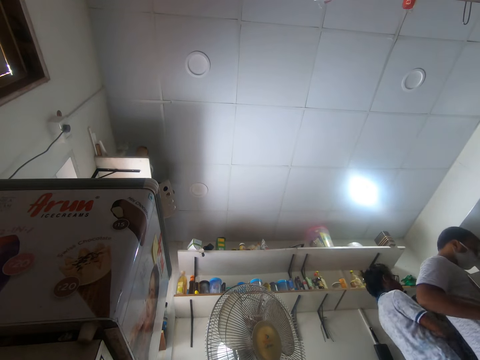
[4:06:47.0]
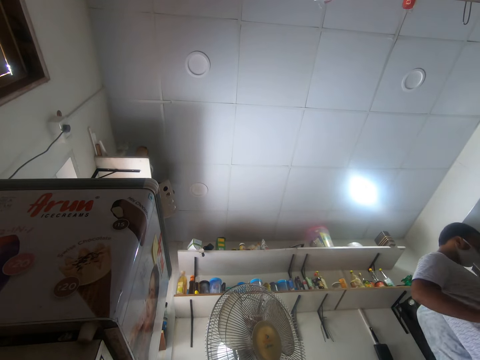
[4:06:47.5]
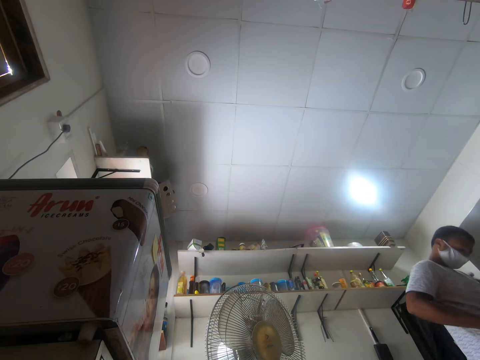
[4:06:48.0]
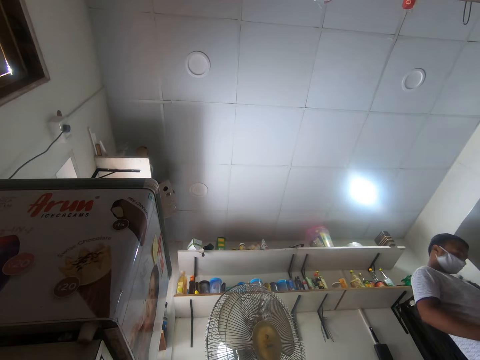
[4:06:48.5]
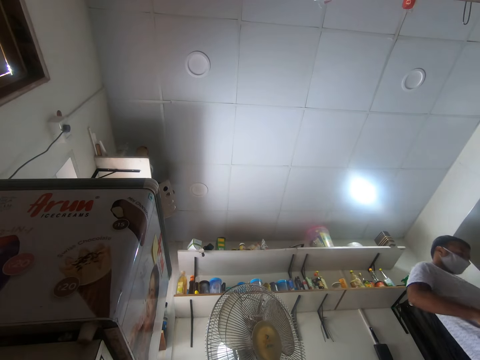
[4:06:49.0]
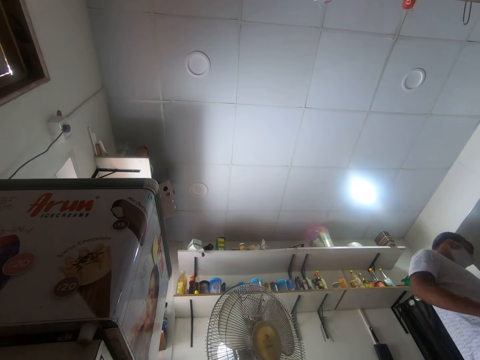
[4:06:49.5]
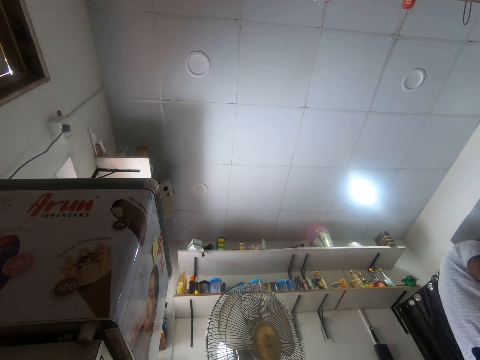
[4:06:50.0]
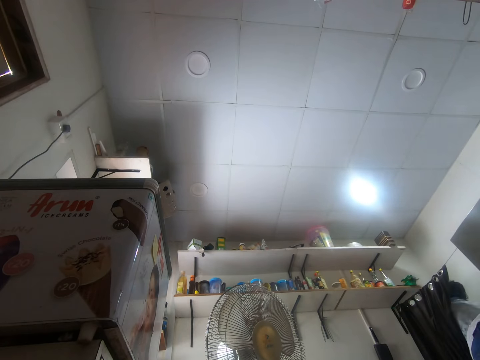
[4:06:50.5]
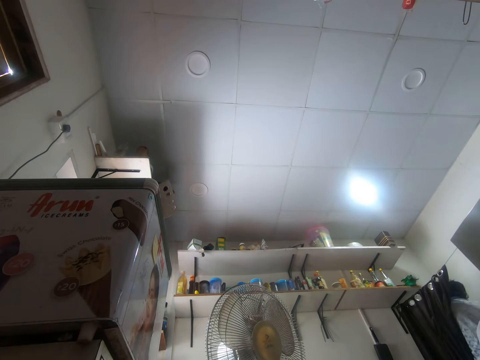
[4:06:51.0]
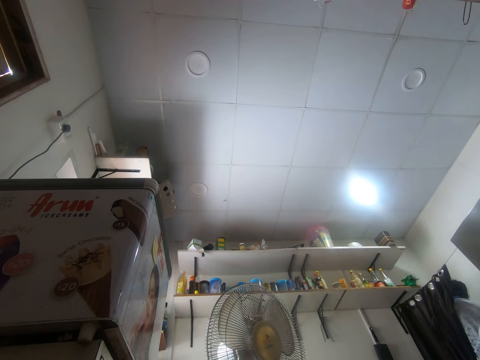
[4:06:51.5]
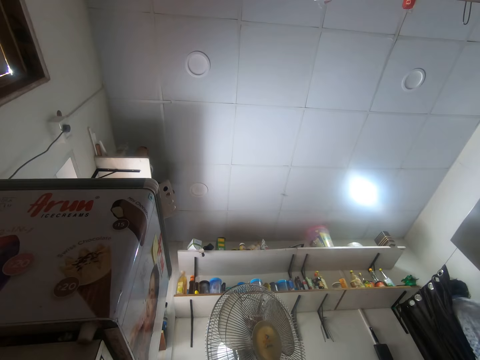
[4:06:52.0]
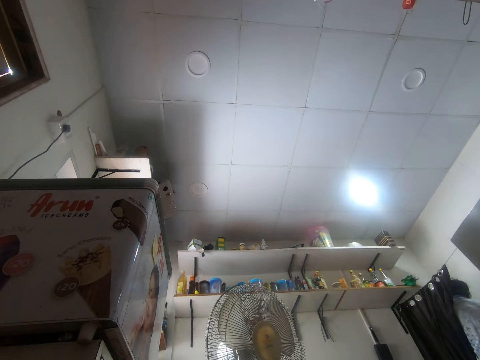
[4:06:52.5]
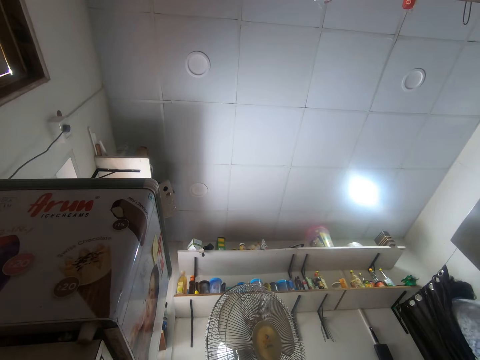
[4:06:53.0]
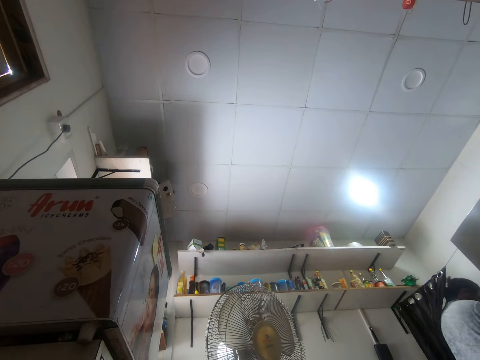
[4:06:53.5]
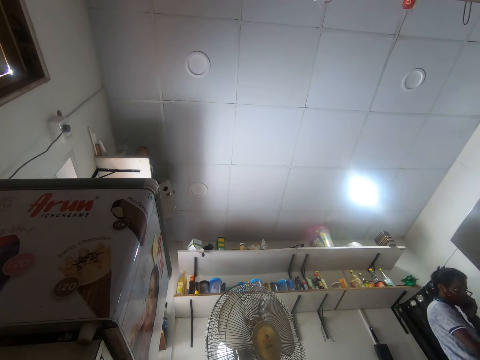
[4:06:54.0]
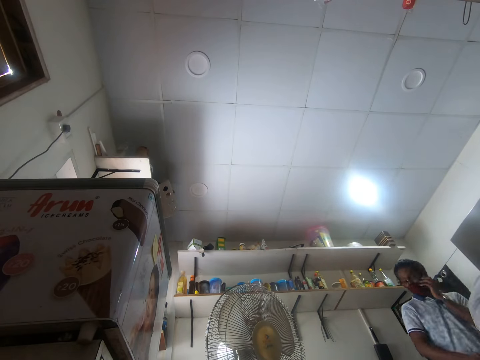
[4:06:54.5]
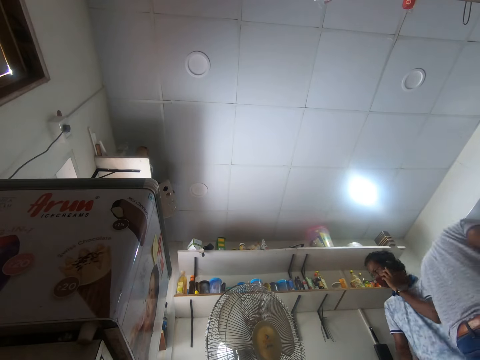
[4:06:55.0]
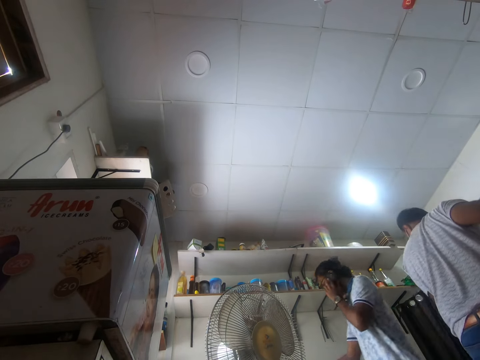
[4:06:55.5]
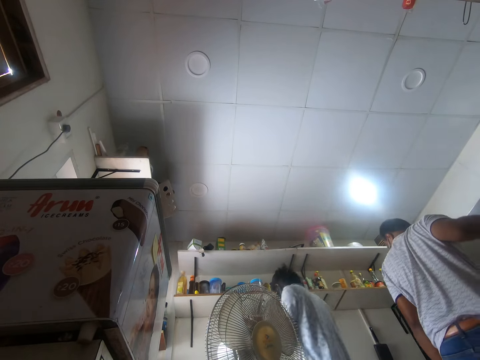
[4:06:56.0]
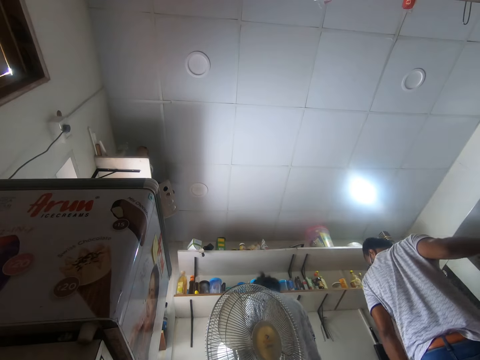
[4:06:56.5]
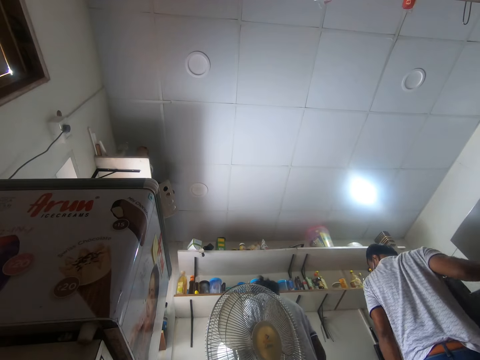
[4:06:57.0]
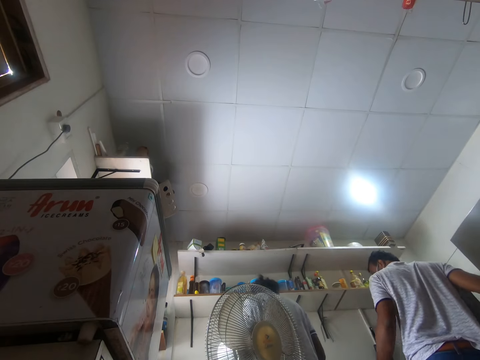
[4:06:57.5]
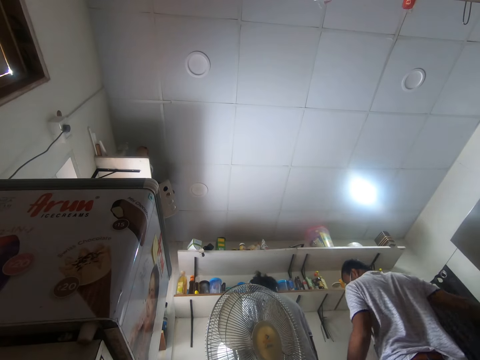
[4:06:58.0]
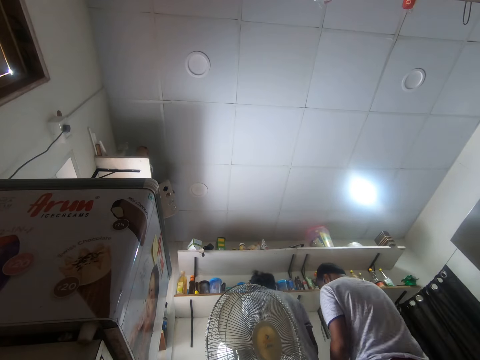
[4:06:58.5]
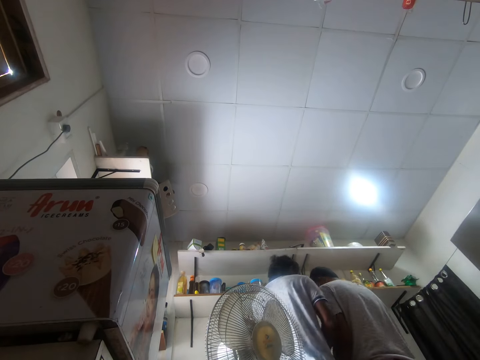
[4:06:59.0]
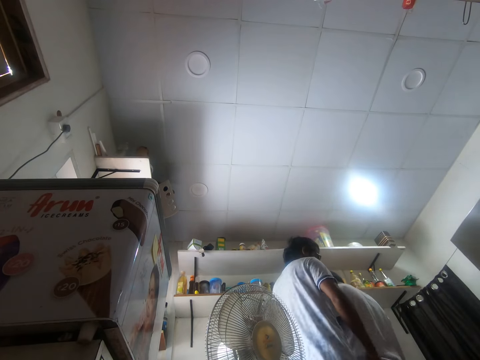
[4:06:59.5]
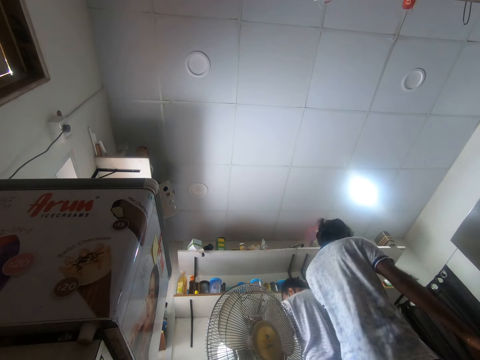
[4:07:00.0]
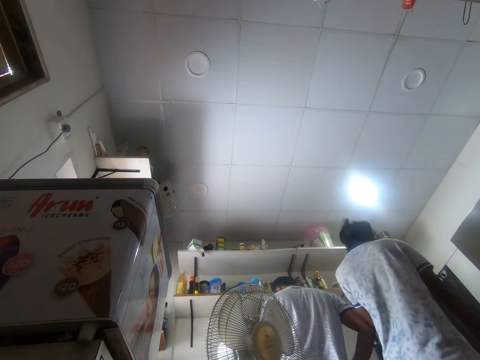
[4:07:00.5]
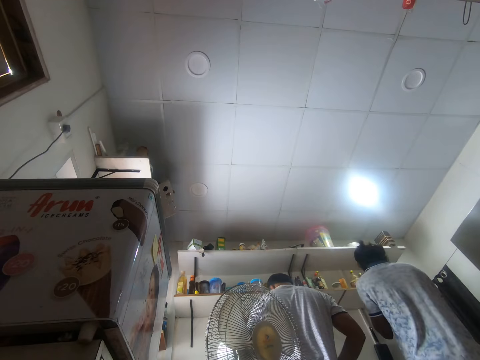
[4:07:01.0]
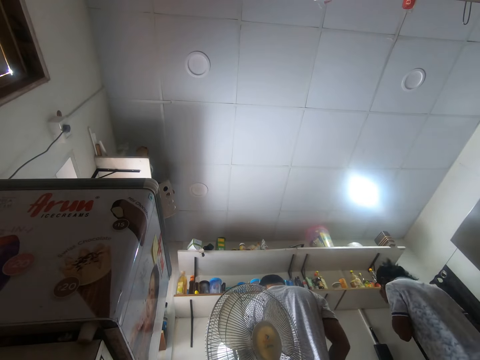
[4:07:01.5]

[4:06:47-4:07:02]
The camera wearer walks. A man sits. The camera wearer speaks using a phone. The man moves.

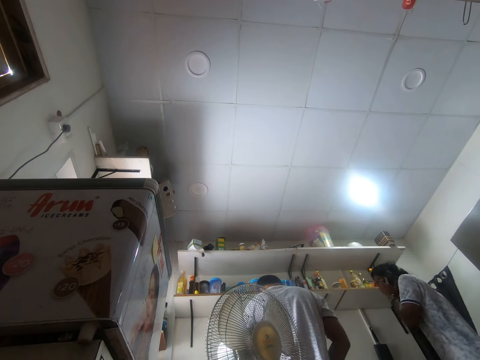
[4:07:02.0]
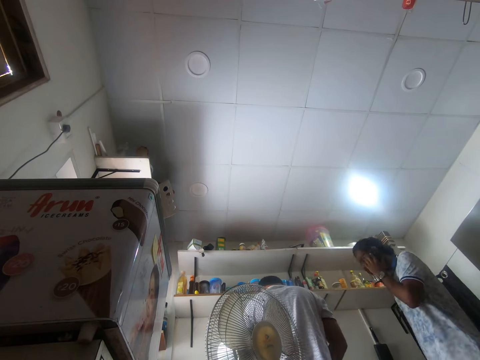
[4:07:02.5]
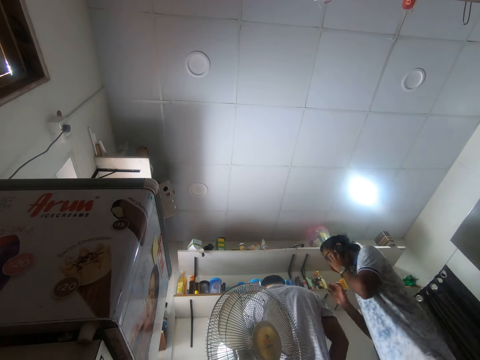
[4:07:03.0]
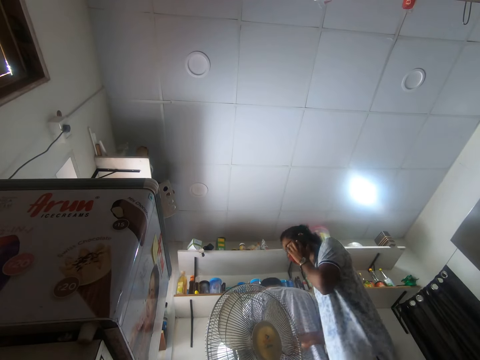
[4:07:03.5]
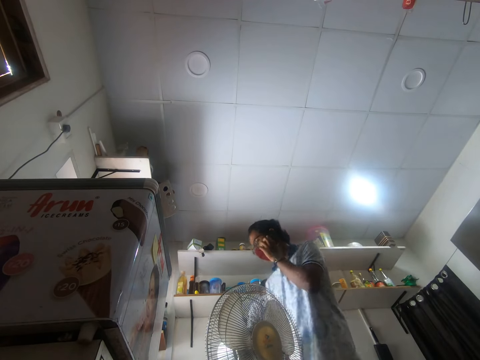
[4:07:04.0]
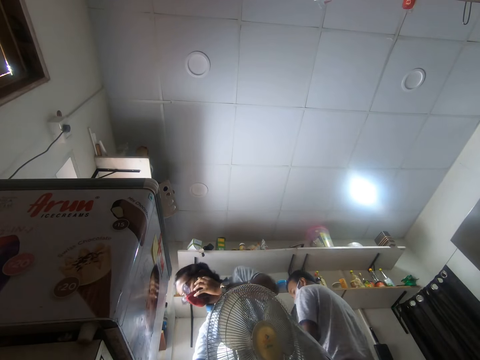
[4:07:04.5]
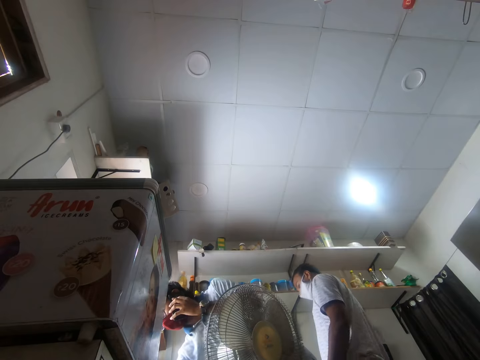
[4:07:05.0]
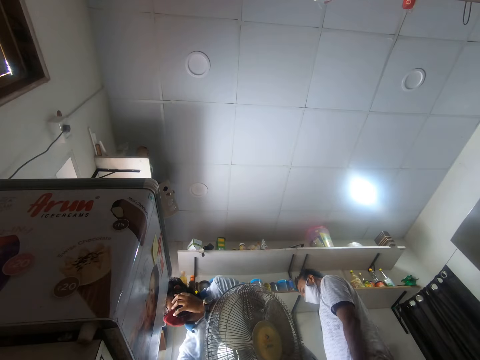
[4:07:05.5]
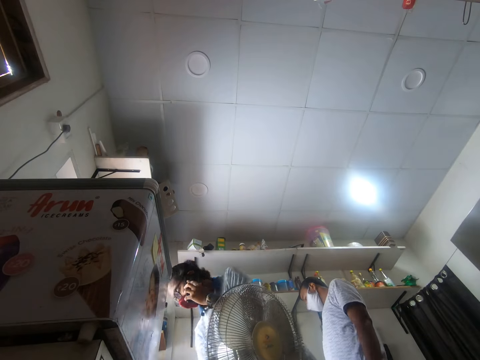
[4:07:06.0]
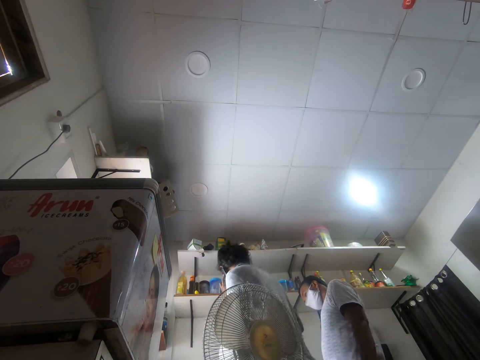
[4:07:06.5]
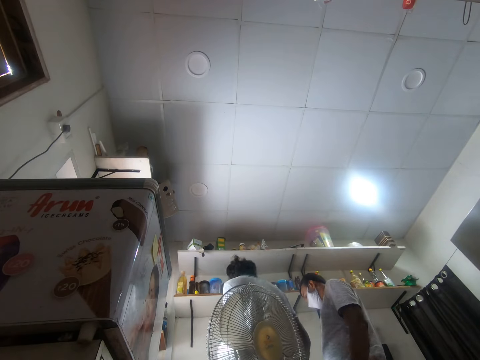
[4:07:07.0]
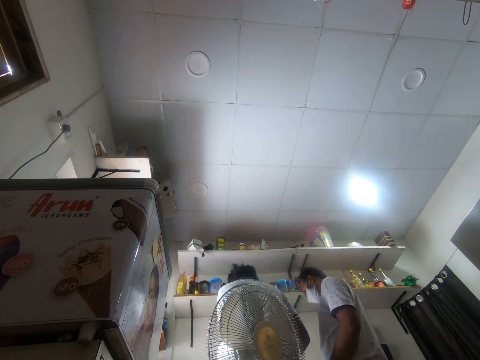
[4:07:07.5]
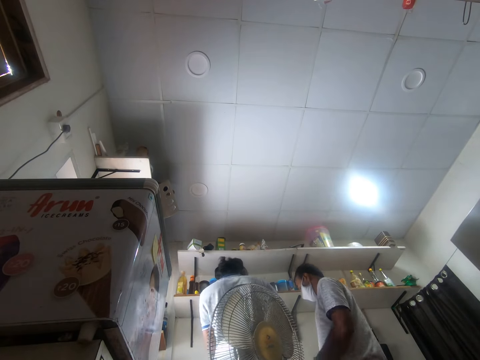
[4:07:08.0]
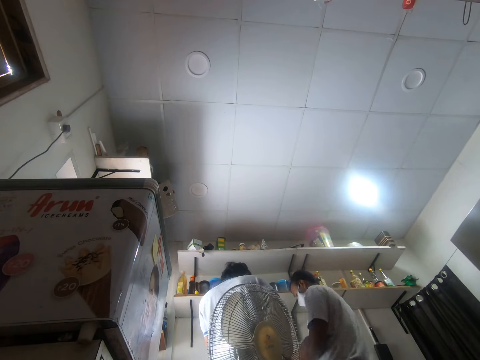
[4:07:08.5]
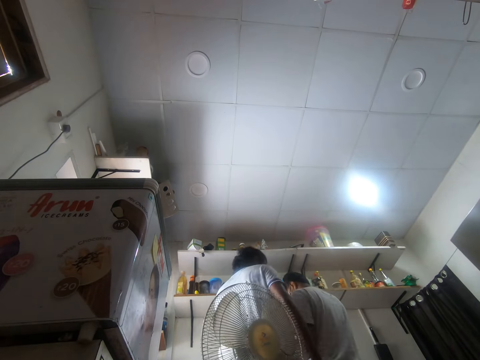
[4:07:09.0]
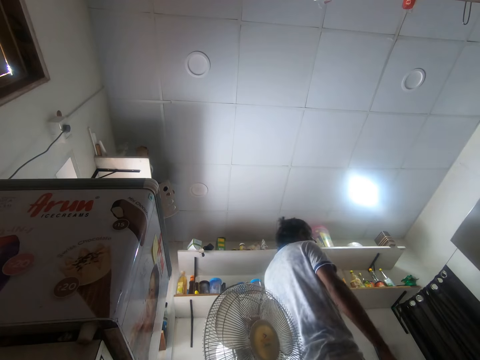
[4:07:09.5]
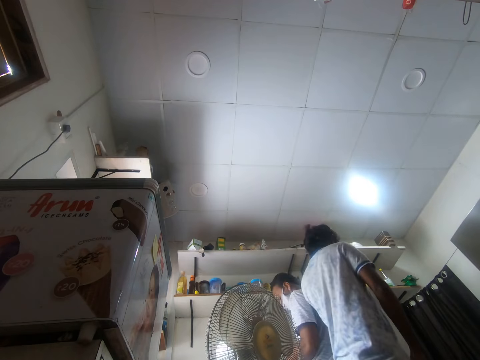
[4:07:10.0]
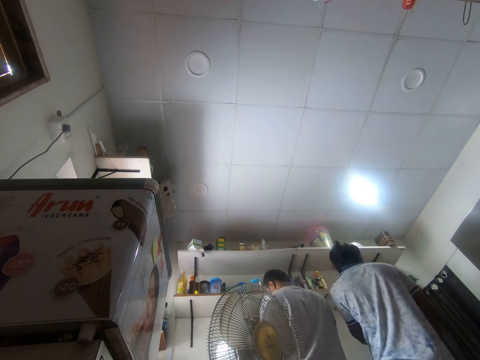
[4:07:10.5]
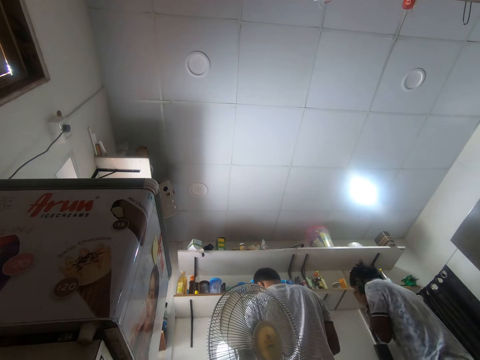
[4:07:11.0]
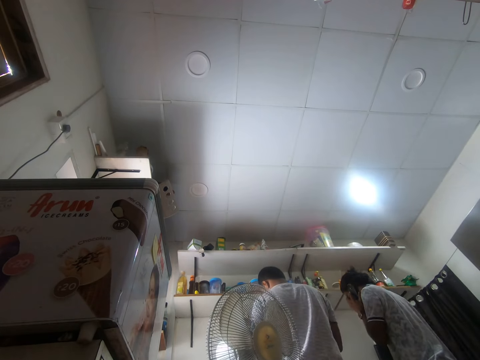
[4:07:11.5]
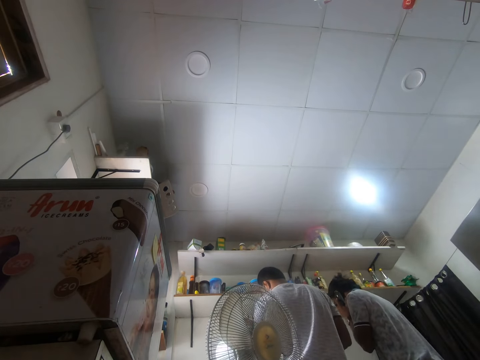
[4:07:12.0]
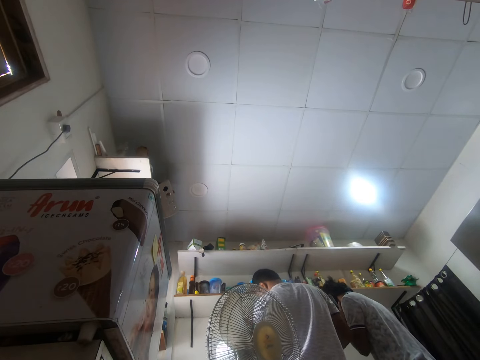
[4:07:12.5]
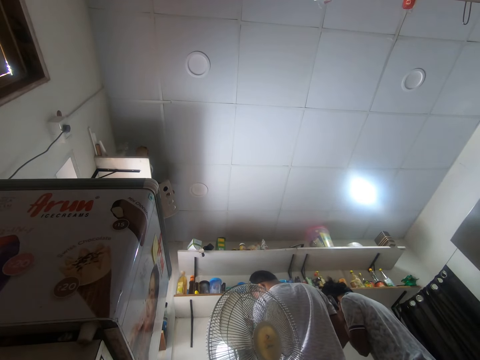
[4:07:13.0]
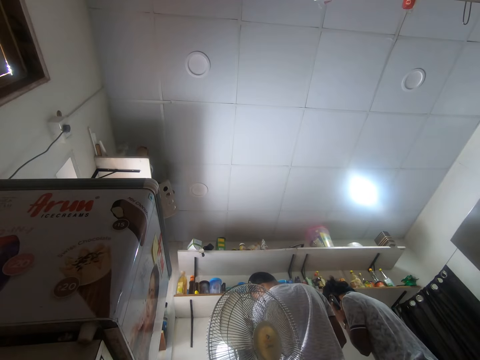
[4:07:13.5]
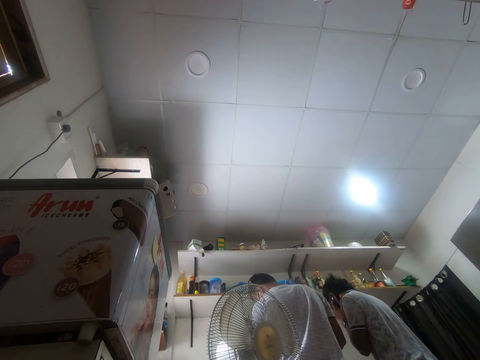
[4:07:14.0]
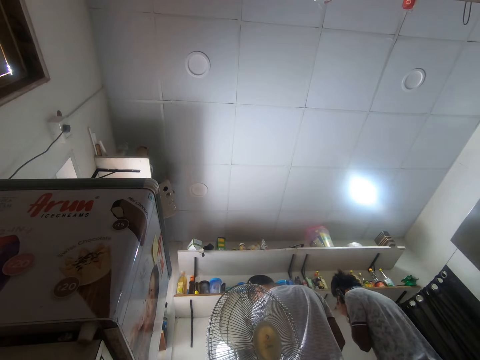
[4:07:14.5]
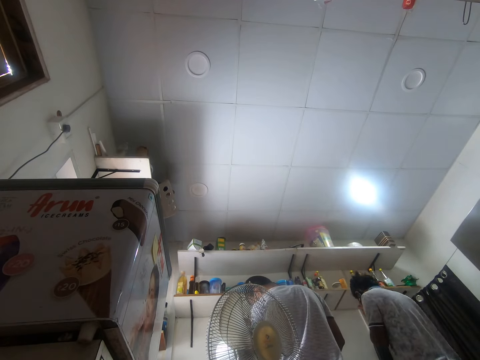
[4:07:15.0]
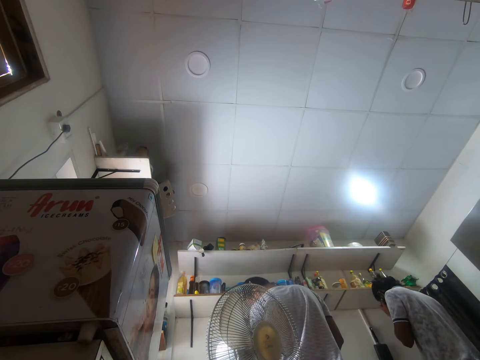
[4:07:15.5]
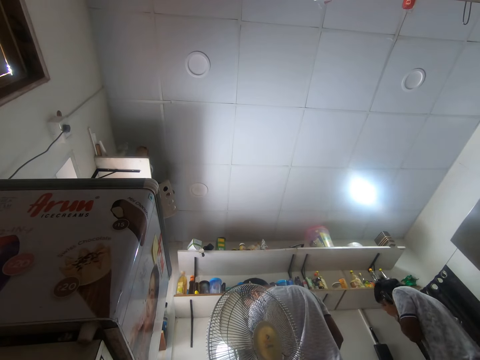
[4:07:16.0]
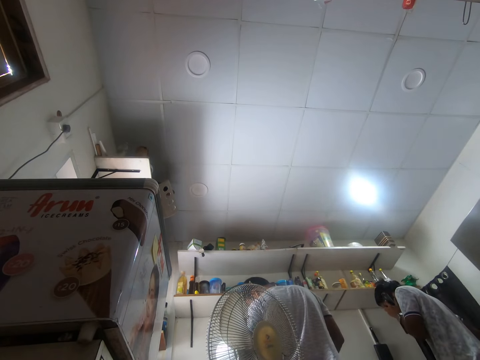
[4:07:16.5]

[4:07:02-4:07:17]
The camera wearer walks. They move.
